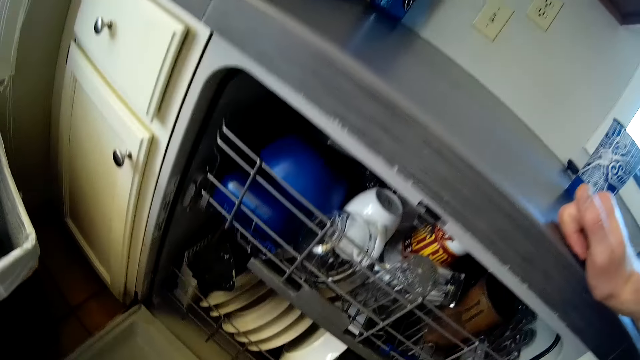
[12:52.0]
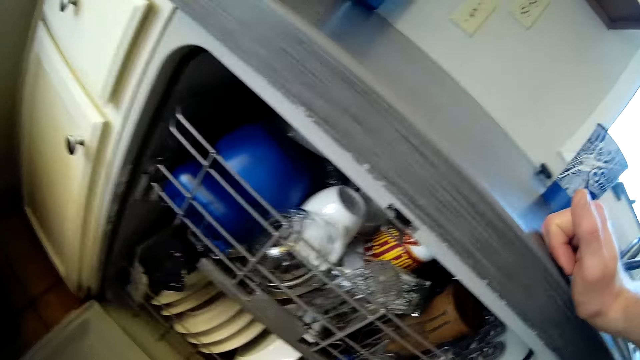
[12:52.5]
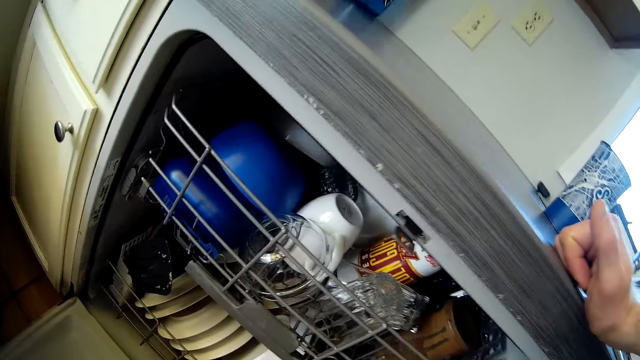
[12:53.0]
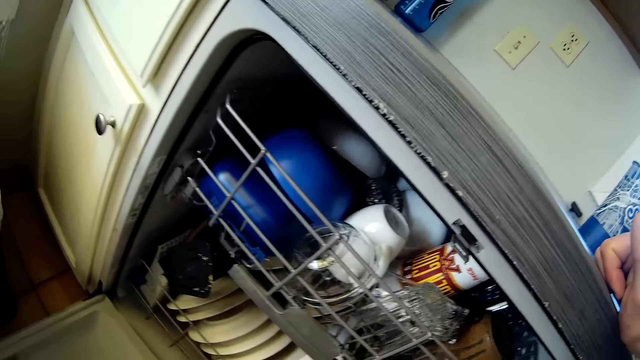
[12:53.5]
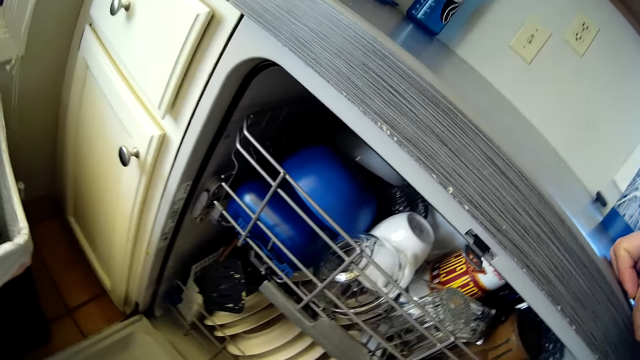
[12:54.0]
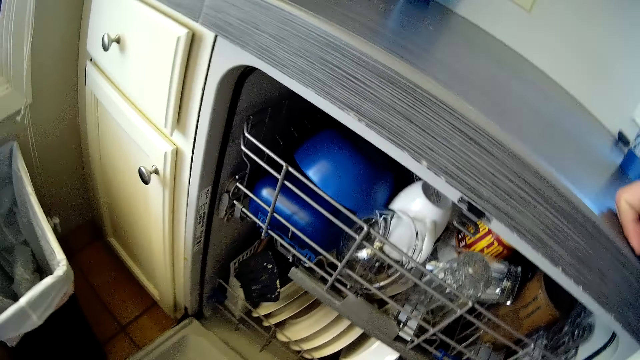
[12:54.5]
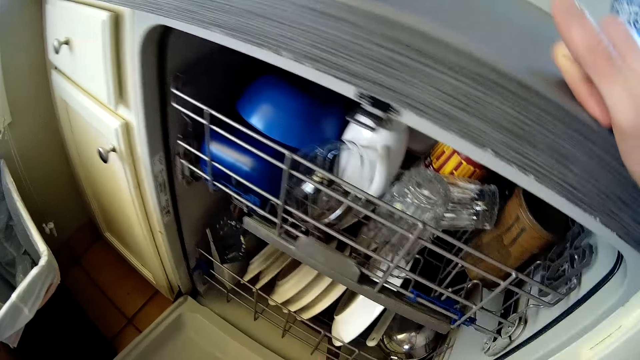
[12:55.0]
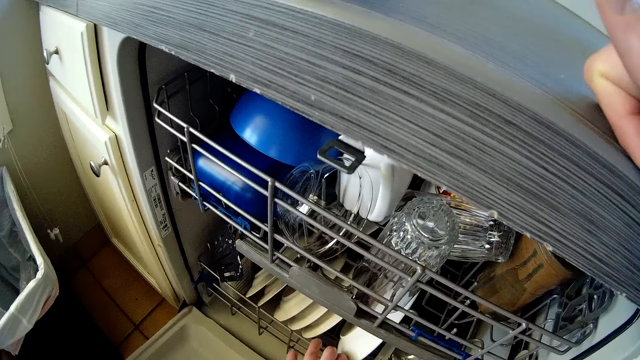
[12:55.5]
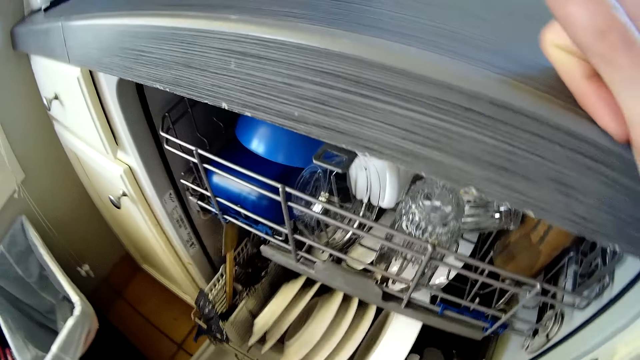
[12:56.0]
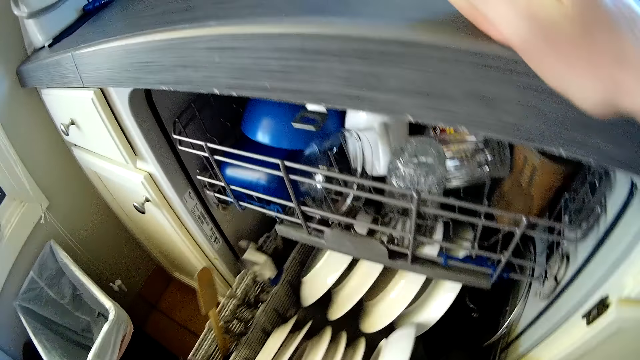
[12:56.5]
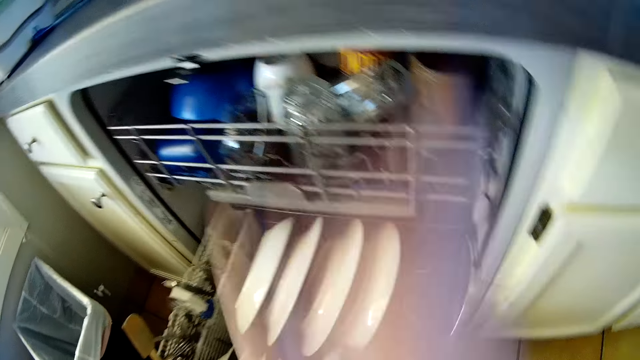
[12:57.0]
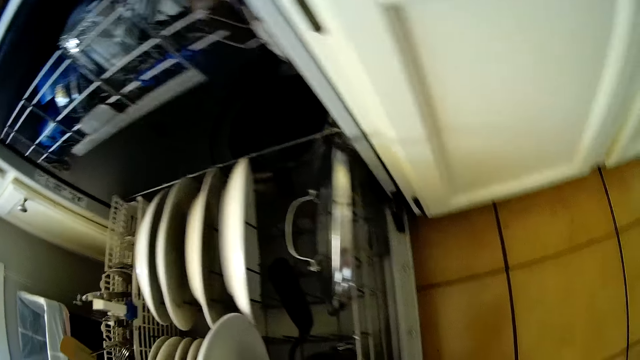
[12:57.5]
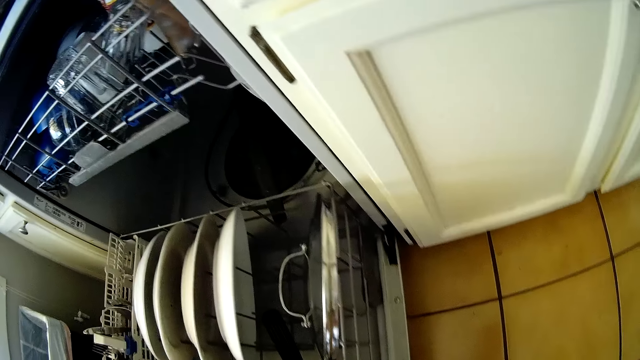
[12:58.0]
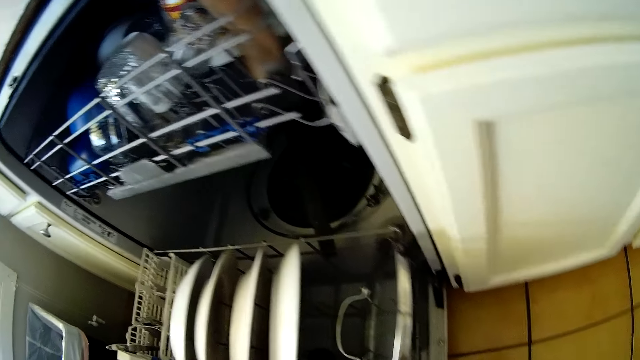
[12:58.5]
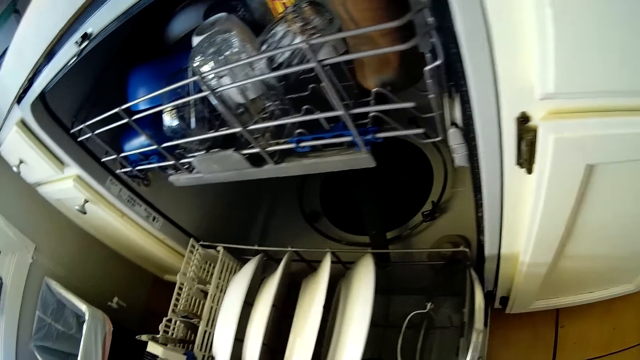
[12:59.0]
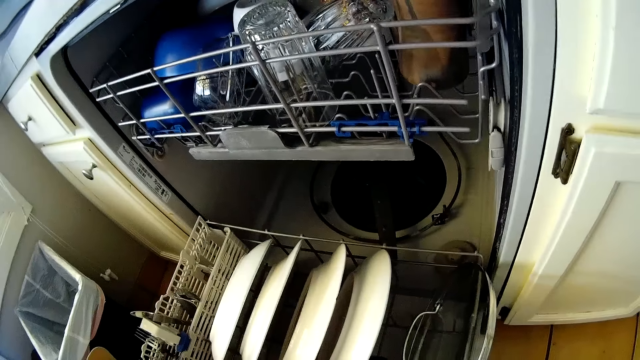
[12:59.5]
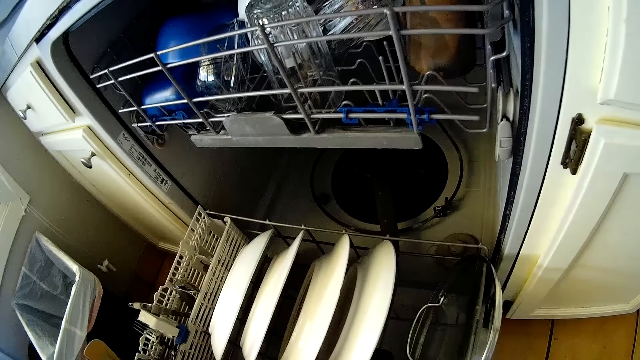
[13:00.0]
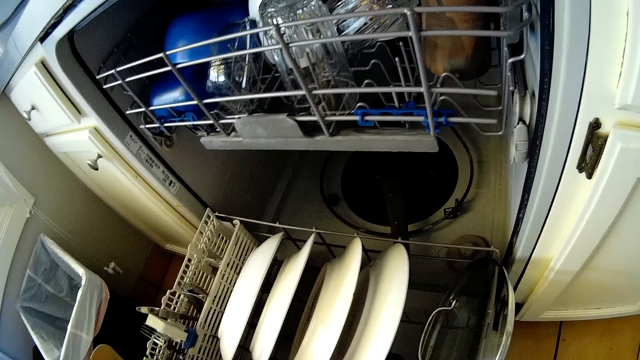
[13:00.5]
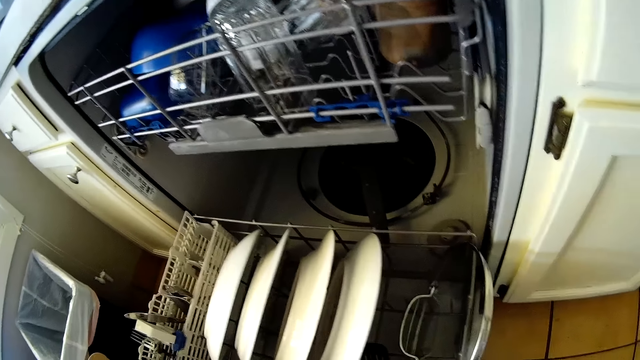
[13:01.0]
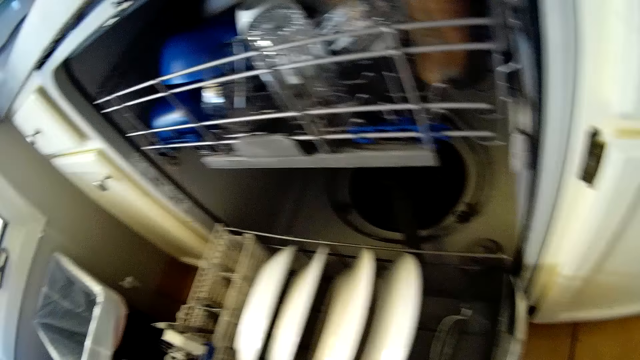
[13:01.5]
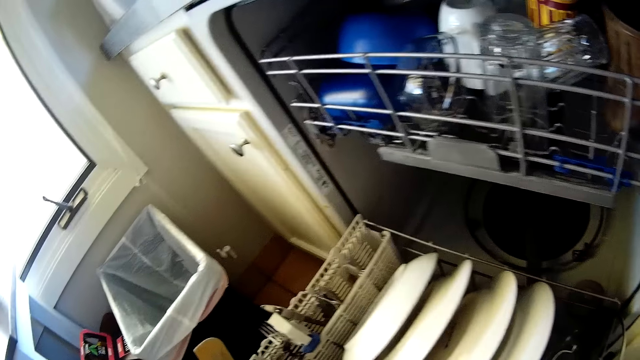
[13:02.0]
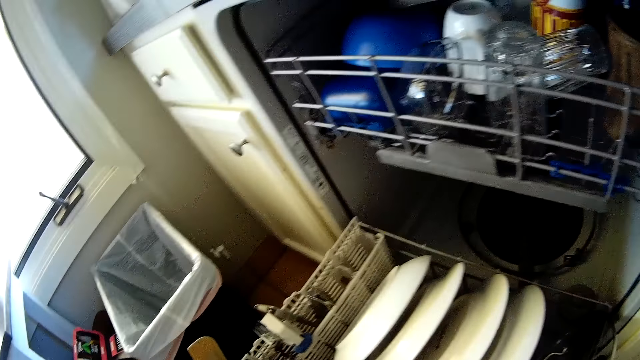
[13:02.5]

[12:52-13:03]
The camera wearer stares at the utensils in the cupboard. He opens a drawer with his left hand. He pulls the utensils in the cupboard. He stares at the utensils in the cupboard.

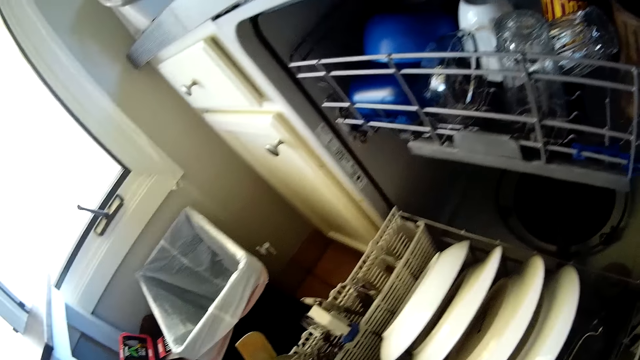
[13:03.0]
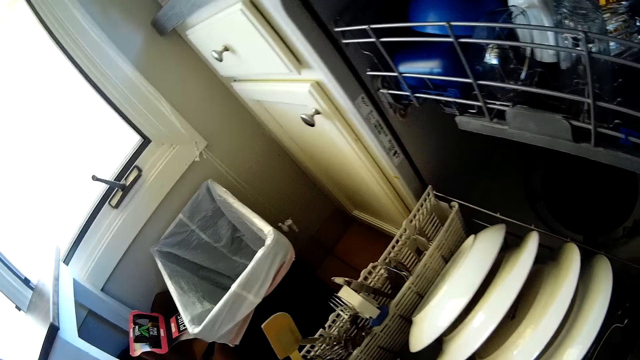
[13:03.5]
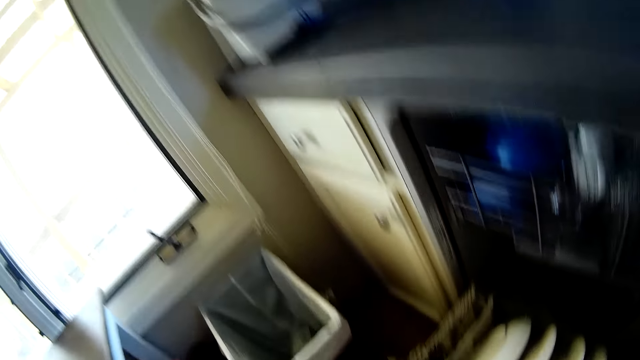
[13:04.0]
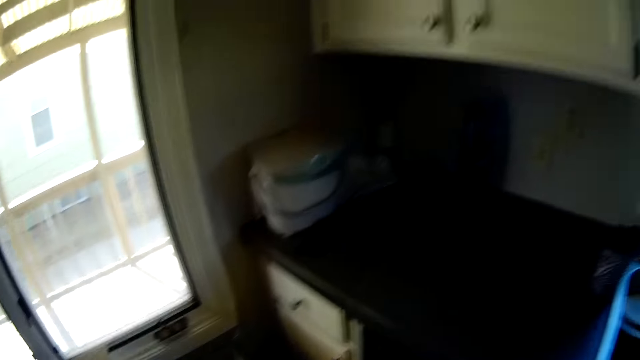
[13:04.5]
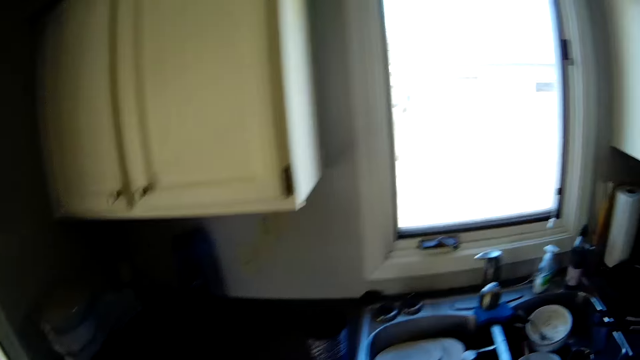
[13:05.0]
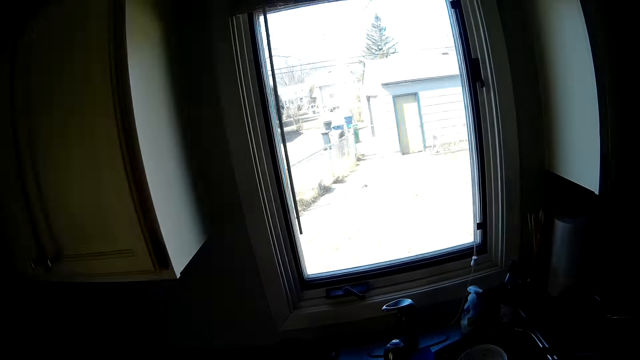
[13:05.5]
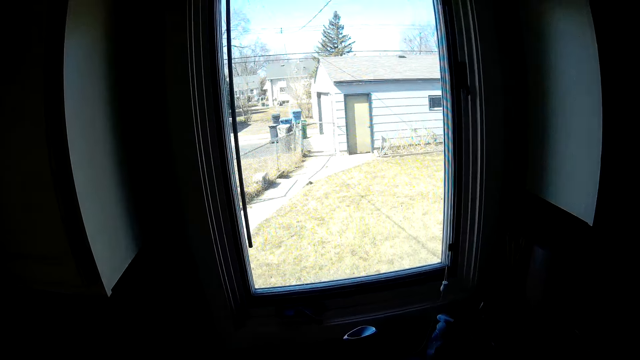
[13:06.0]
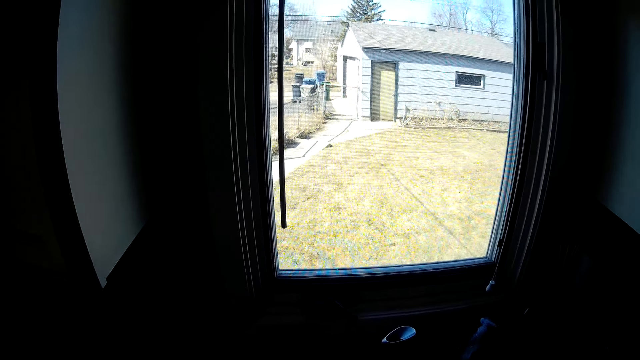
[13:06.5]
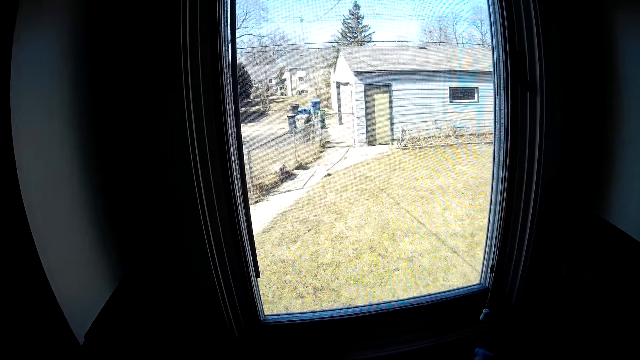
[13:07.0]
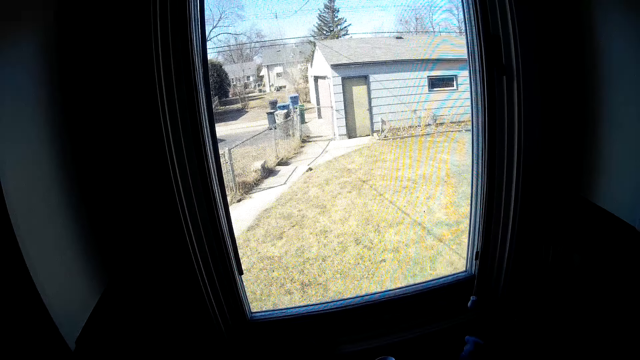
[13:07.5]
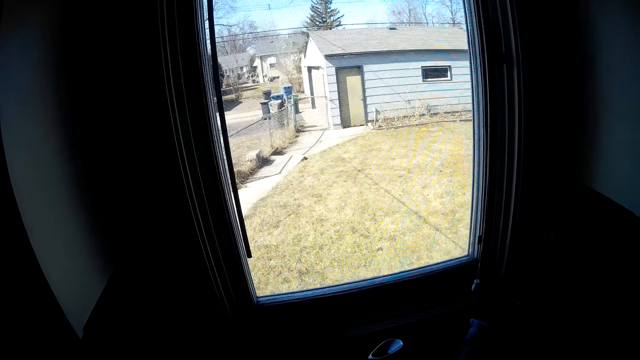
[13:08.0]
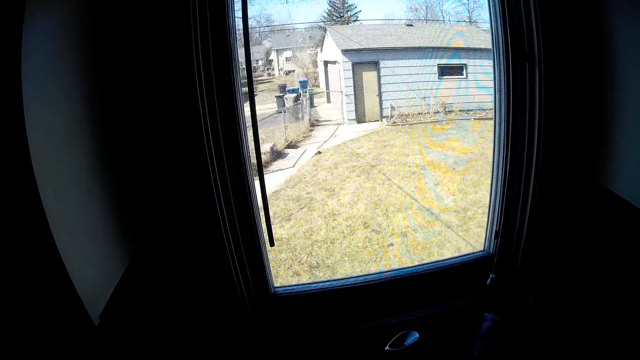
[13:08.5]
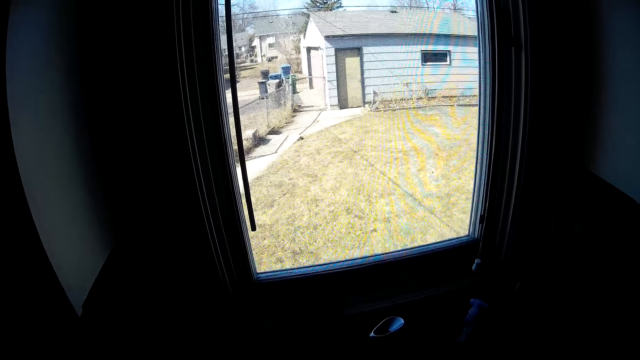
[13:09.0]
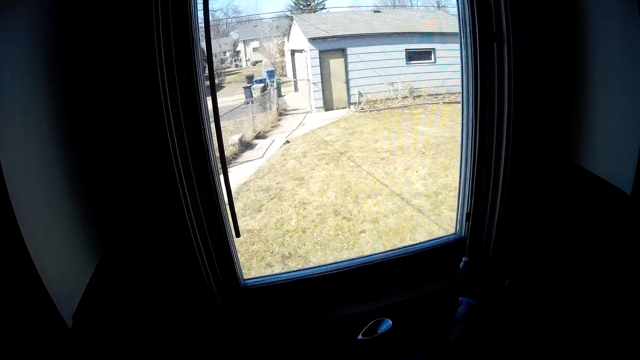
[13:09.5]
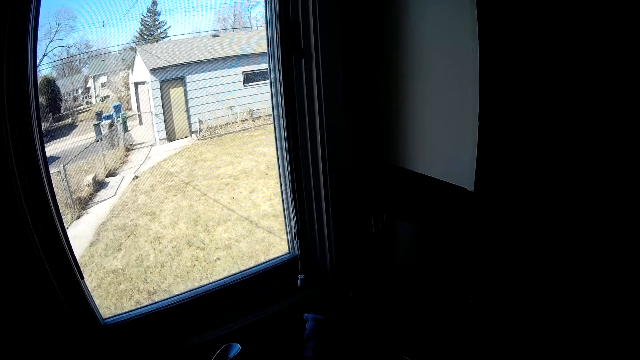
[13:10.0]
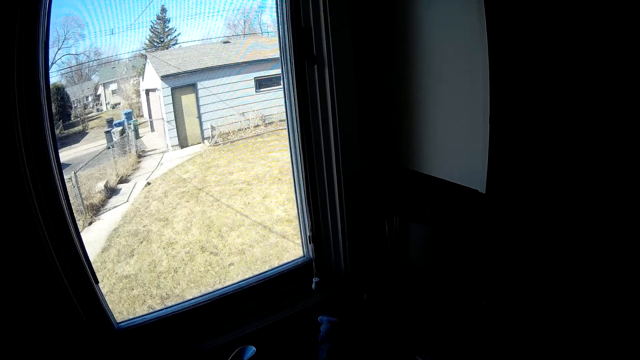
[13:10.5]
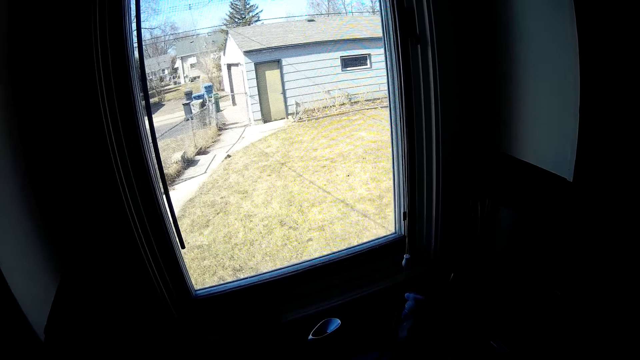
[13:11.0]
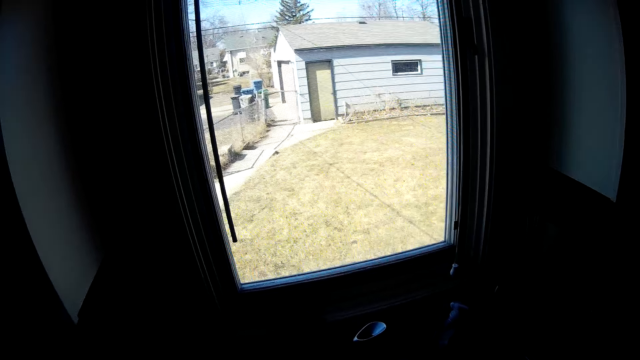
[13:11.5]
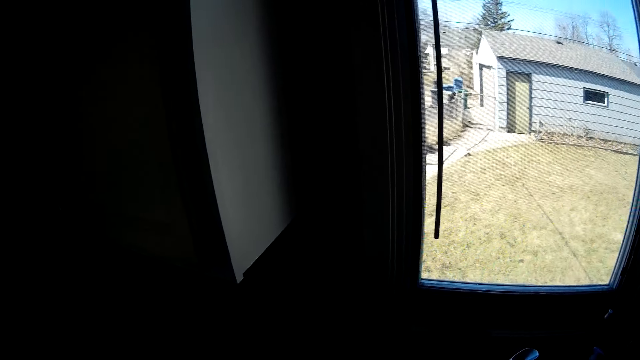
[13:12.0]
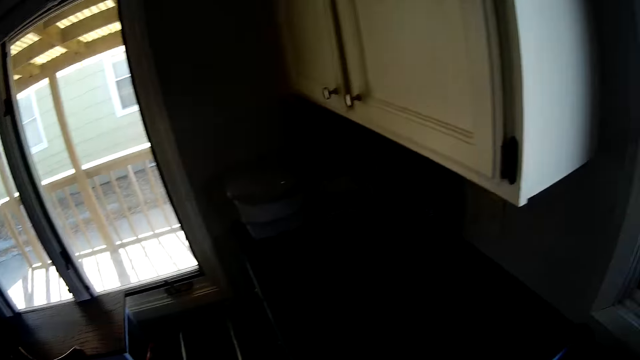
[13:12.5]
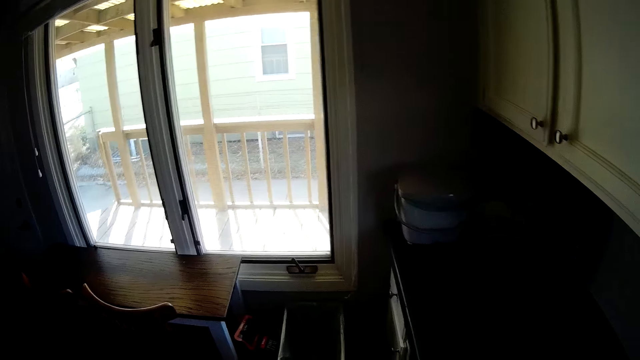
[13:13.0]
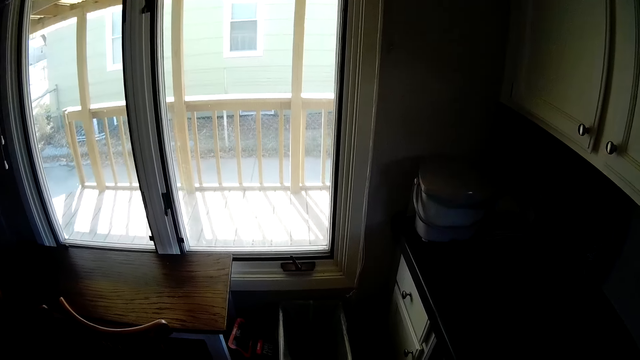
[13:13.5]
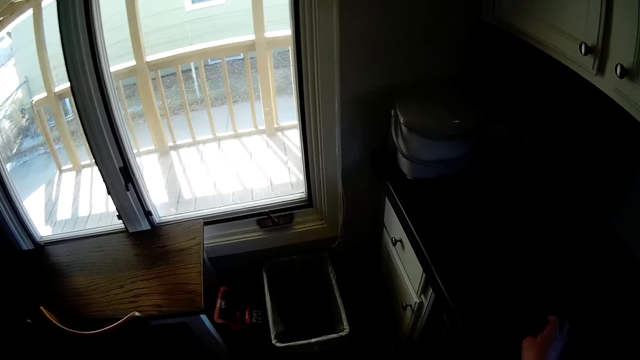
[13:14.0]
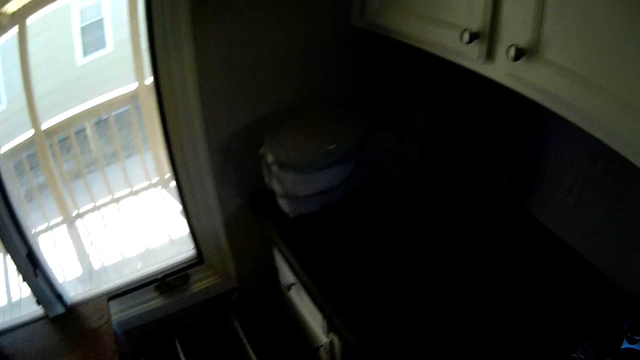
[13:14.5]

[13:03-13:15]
The camera wearer stares outside through the kitchen windows.
